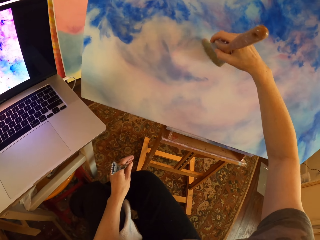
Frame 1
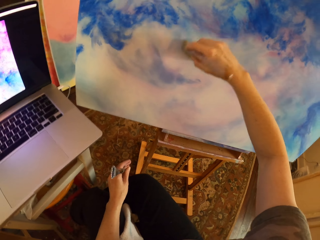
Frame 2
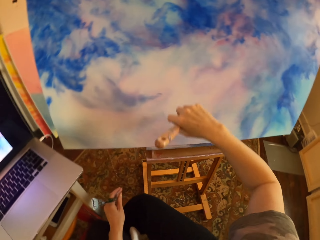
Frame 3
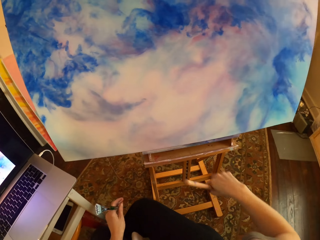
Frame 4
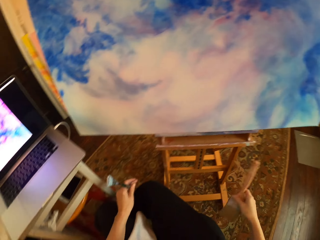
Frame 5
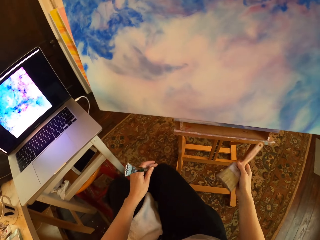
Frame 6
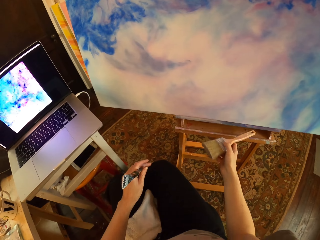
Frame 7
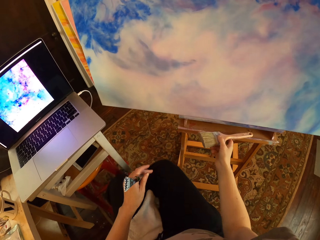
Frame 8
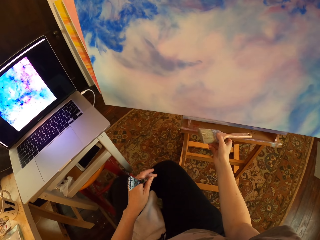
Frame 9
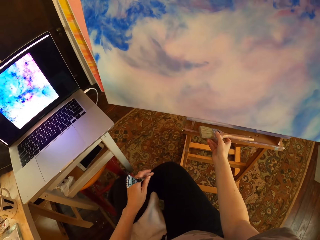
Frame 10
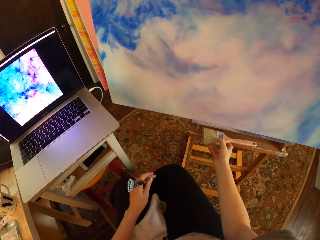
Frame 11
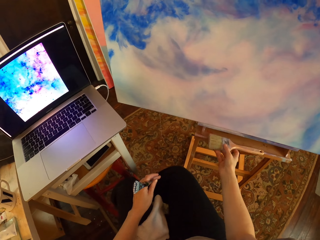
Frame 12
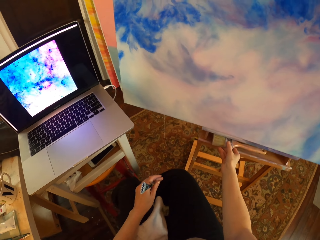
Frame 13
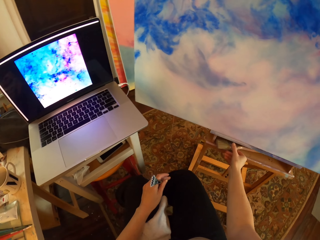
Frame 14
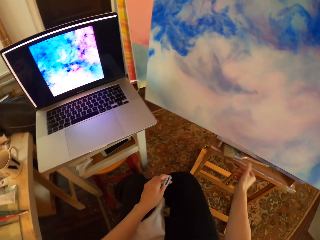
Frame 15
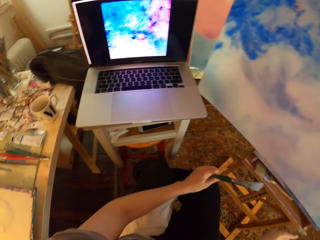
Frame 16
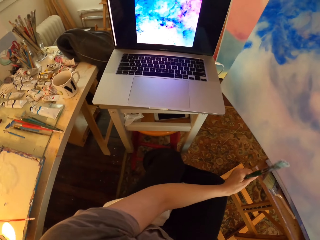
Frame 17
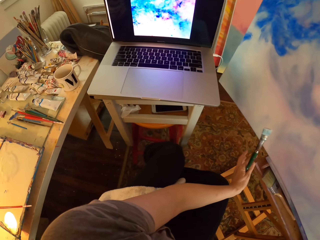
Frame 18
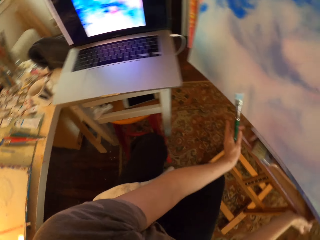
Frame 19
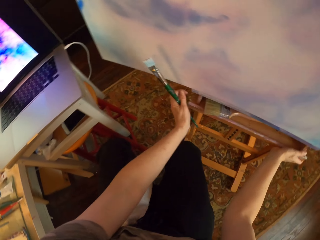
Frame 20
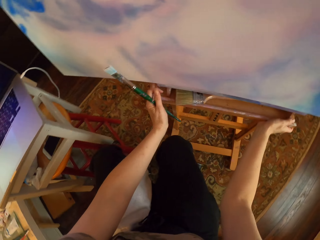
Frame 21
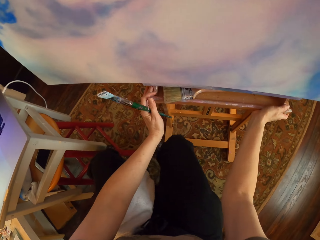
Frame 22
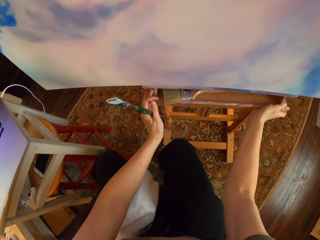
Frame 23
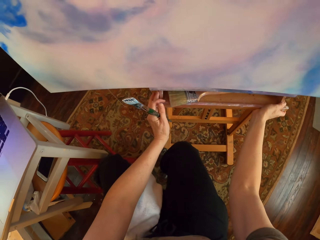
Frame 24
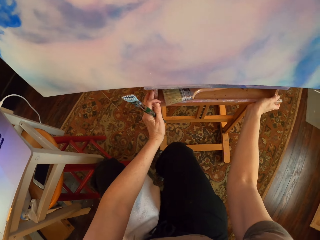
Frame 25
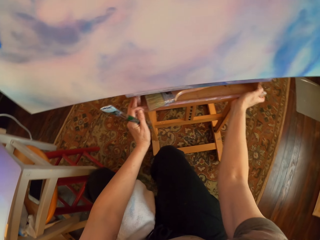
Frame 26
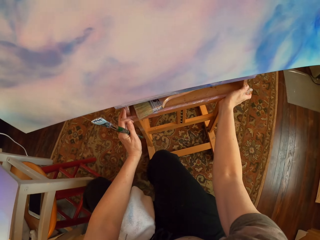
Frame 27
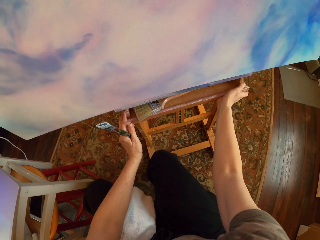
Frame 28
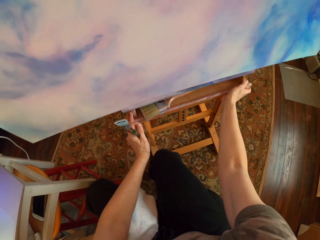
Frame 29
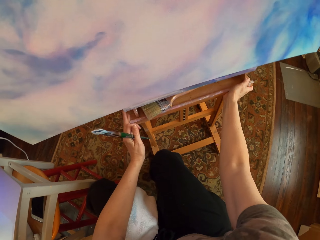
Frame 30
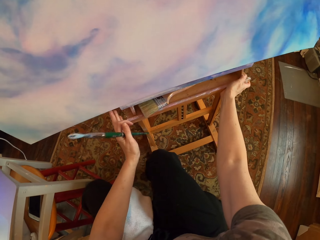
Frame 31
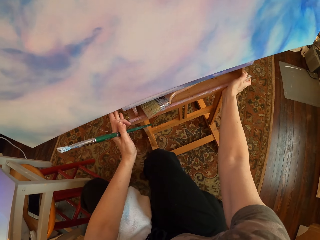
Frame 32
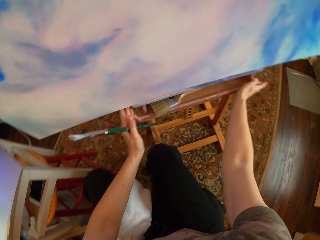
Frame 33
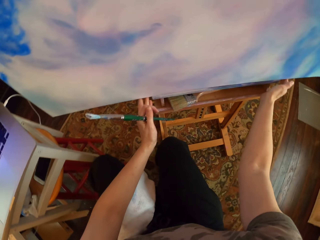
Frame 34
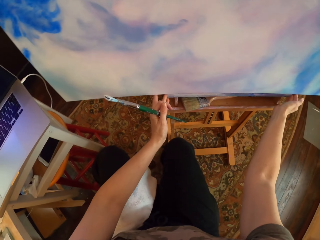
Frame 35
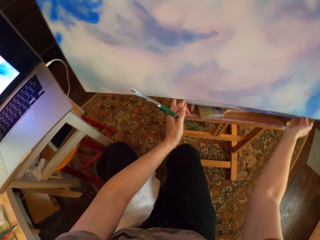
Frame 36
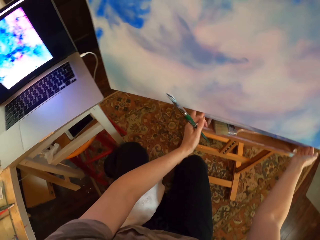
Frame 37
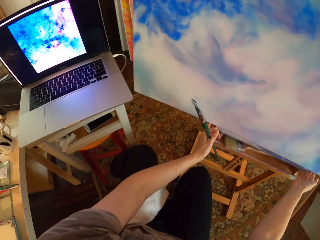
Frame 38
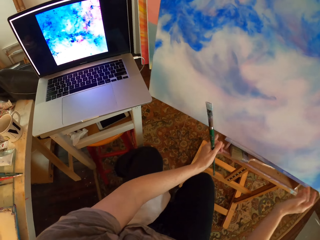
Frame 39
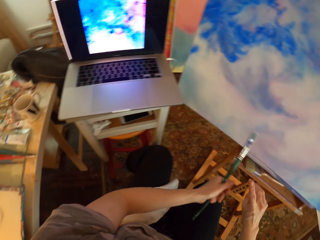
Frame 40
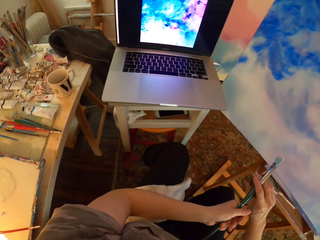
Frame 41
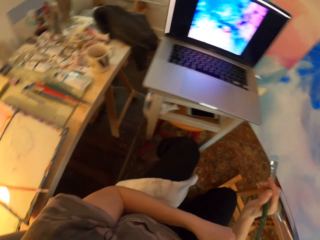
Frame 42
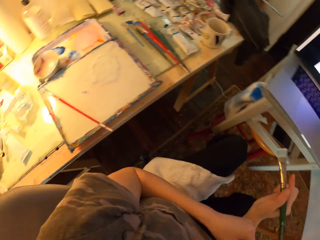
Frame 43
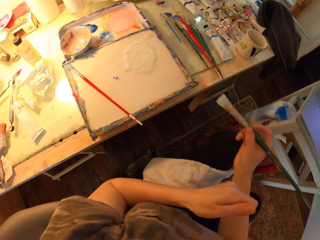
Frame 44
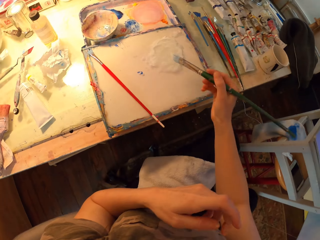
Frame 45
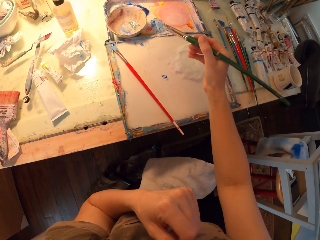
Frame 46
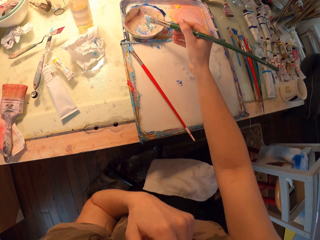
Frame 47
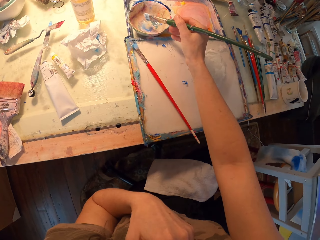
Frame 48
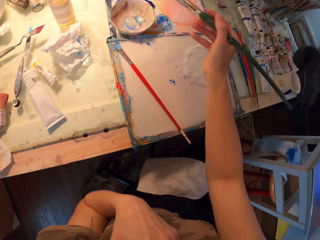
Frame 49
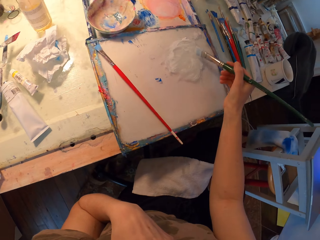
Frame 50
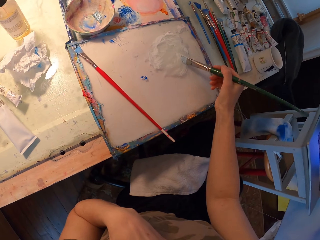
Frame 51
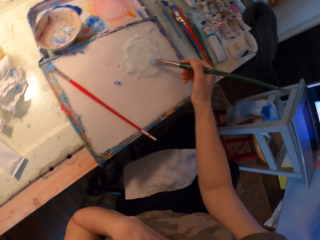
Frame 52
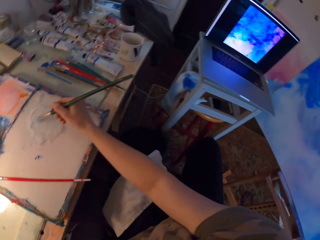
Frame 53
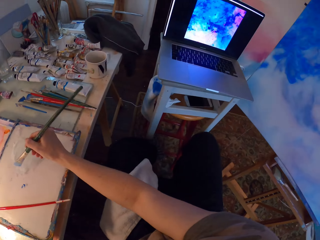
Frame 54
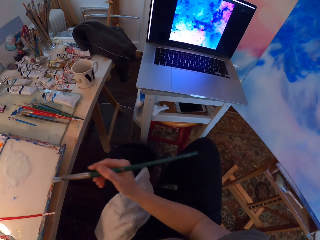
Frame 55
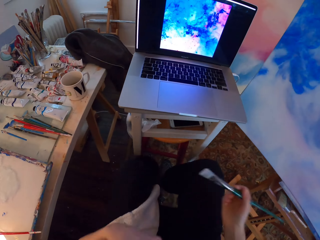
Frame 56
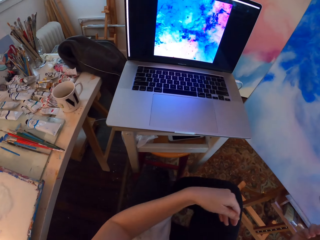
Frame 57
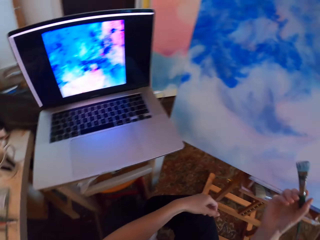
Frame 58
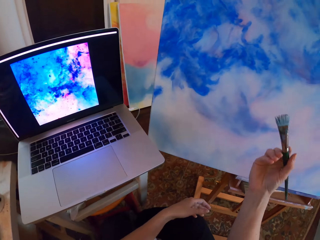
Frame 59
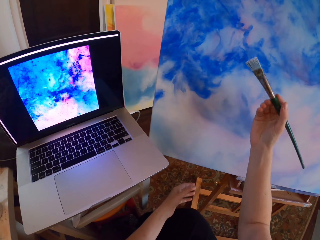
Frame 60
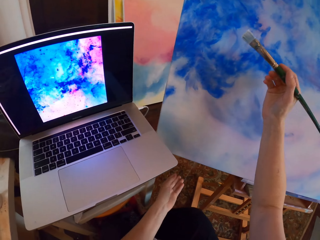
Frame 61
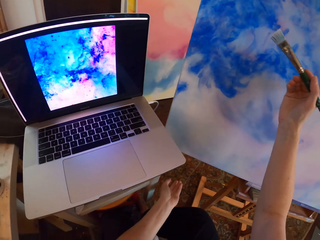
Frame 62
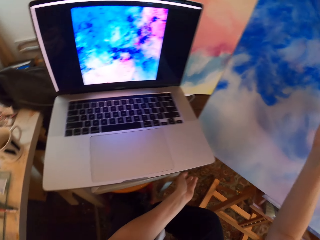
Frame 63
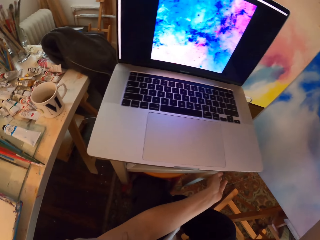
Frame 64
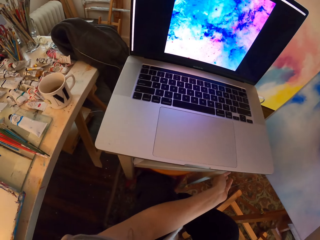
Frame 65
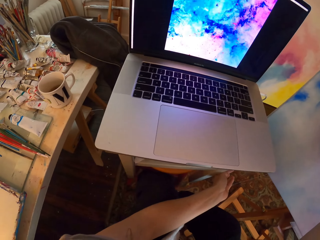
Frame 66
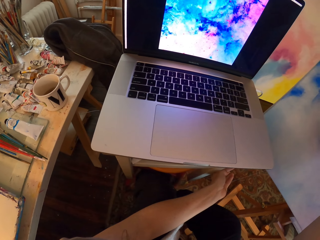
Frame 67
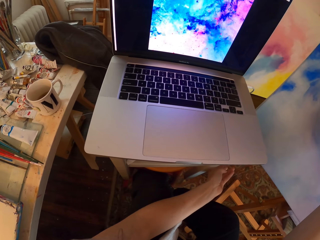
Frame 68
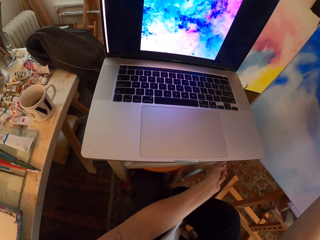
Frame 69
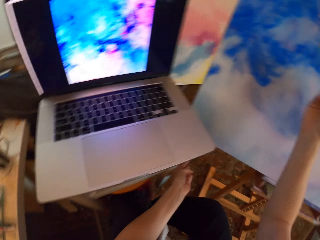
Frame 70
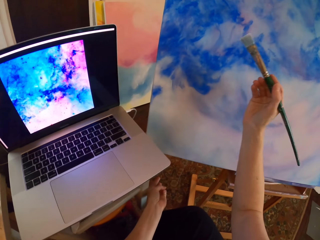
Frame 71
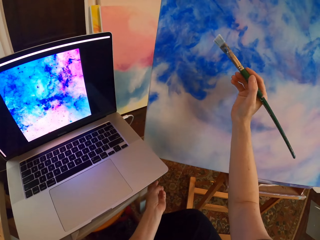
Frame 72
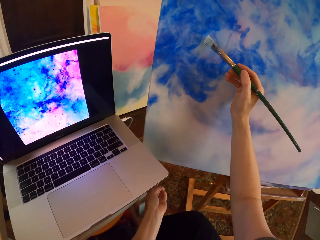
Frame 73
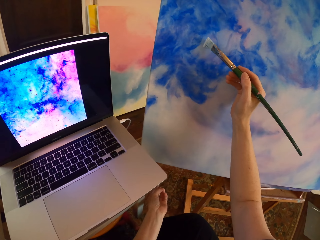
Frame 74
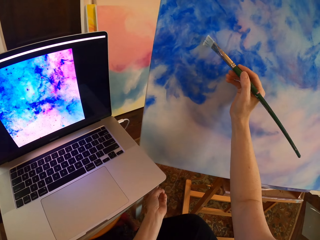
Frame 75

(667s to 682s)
The camera wearer drops the right hand and moves the right hand. They put the paintbrush on the stool. They look at the laptop. They hold the stool with both hands and push the stool. They look at the laptop and look around. They transfer the paintbrush to the right hand. They turn around and move the right hand. They rub the paintbrush on the paint. They turn around. They stare at the laptop. They lift the right hand.

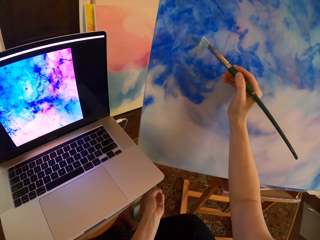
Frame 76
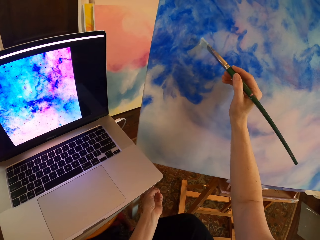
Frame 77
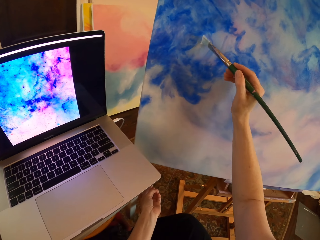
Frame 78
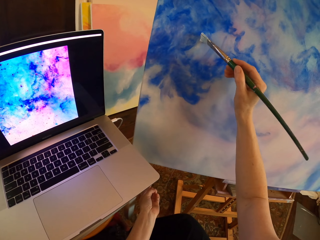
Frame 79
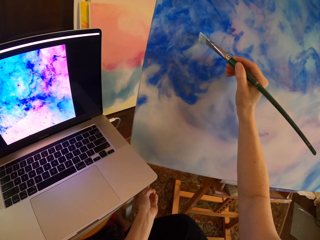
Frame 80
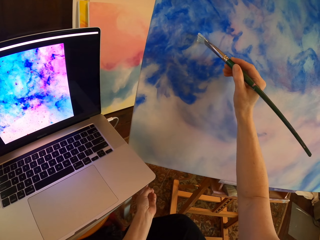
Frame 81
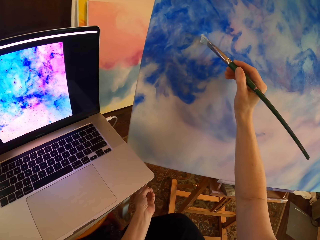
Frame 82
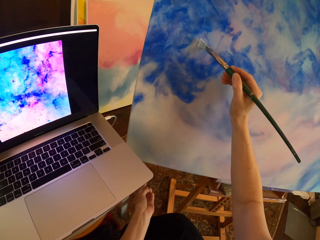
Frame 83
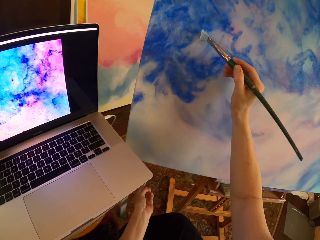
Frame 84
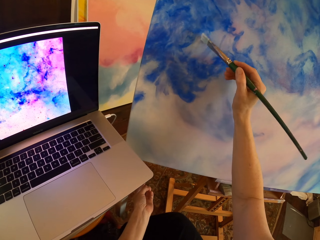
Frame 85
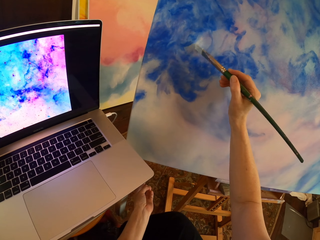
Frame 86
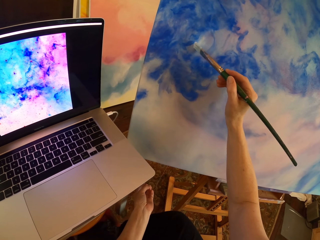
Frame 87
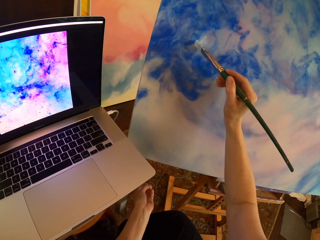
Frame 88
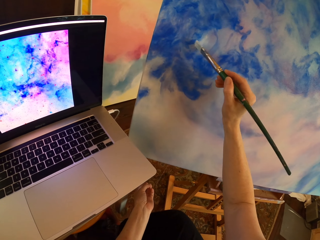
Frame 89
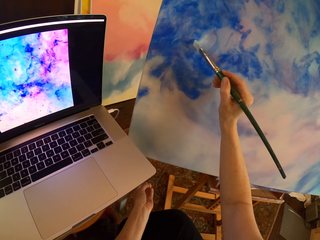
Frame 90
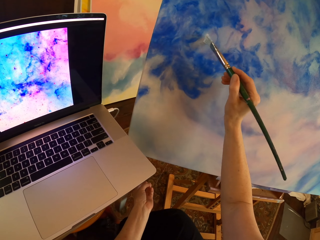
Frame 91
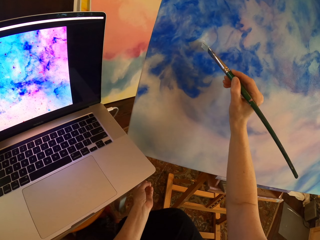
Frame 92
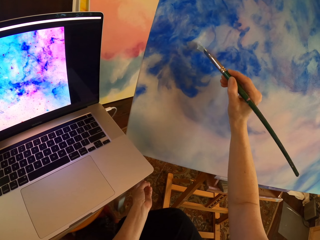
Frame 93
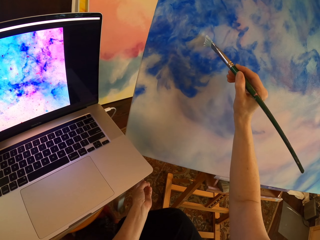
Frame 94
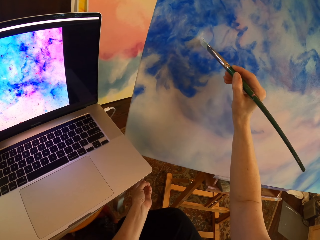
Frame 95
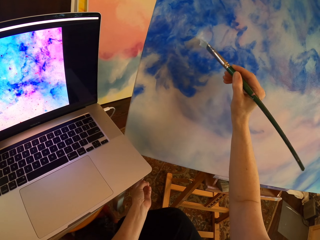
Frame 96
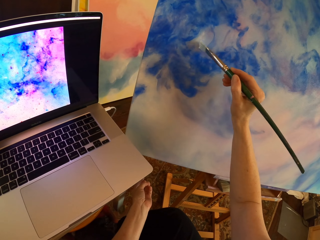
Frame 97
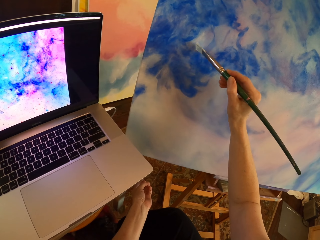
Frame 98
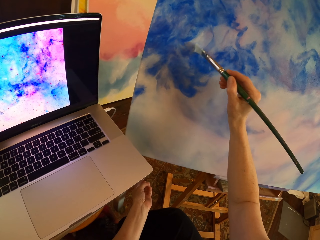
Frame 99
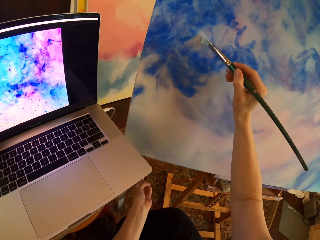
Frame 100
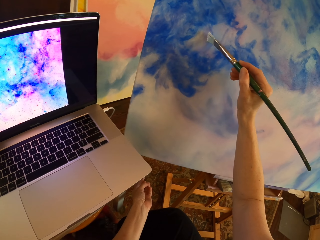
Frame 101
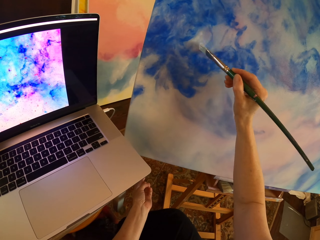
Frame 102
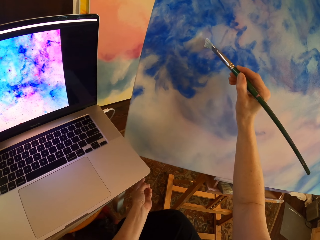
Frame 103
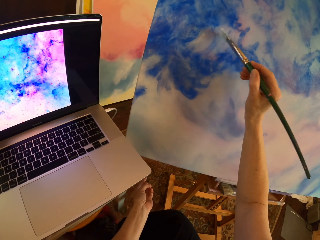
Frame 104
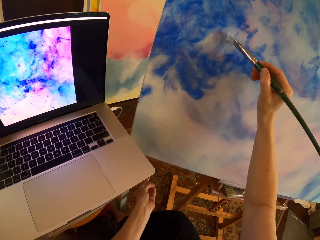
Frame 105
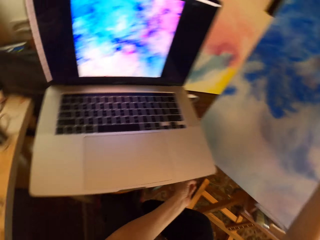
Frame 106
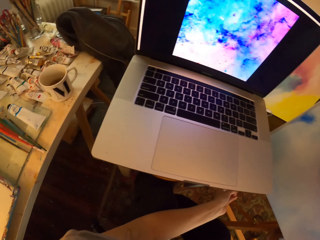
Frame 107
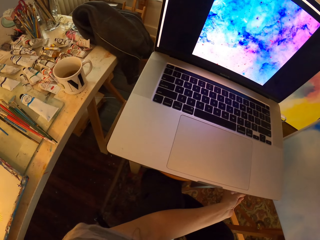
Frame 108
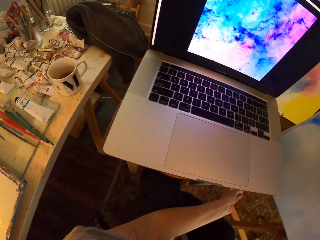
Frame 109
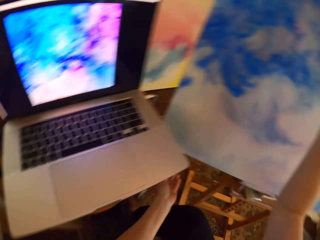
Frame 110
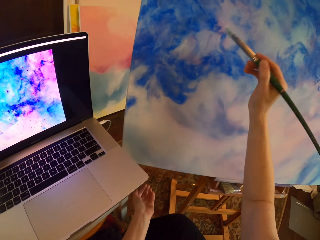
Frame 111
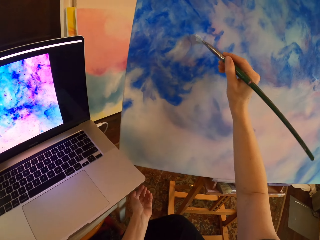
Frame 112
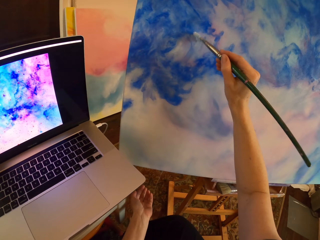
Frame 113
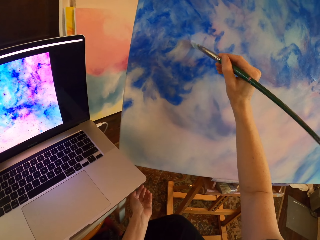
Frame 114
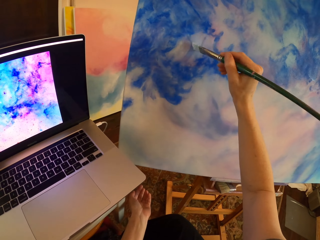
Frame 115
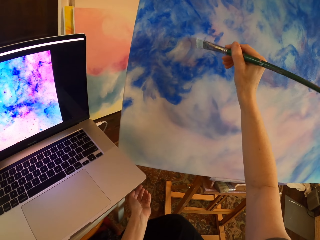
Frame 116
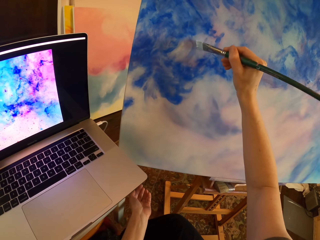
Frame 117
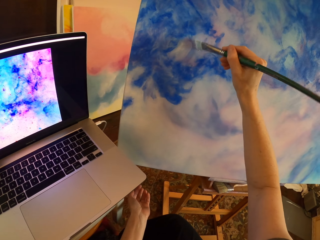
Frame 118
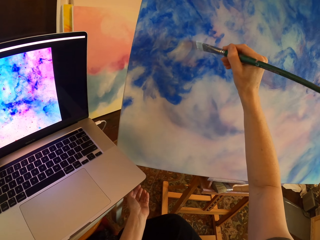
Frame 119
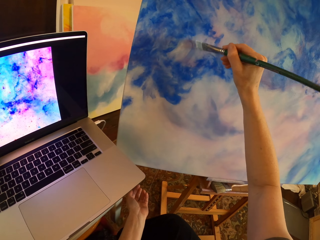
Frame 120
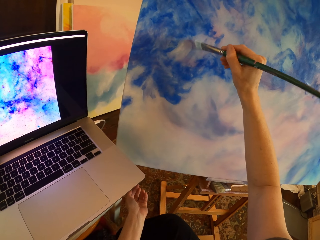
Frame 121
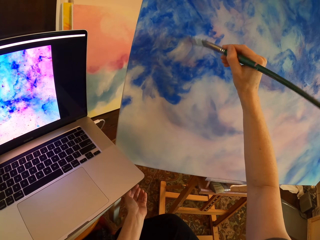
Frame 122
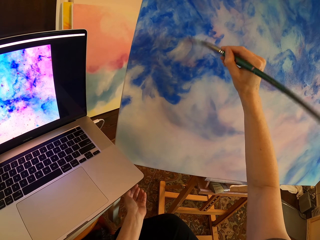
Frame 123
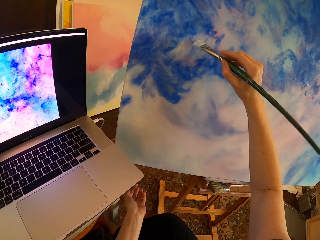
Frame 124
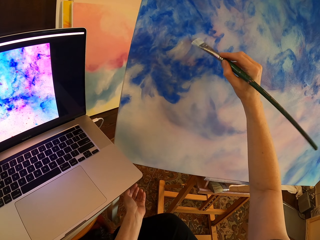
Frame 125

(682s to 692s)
The camera wearer paints on a canvas with a paintbrush. They stare at the laptop. They paint on the canvas with the paintbrush.
